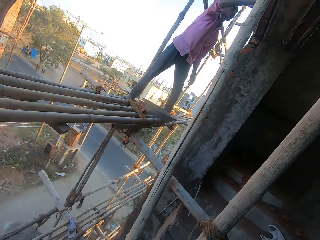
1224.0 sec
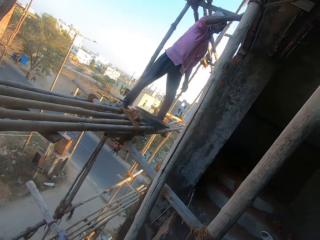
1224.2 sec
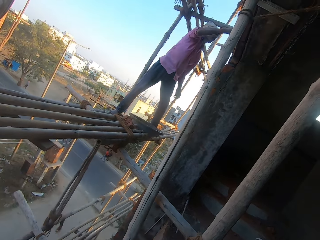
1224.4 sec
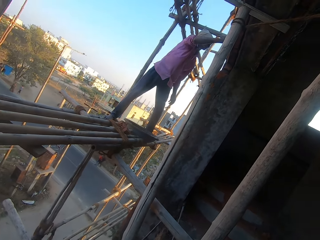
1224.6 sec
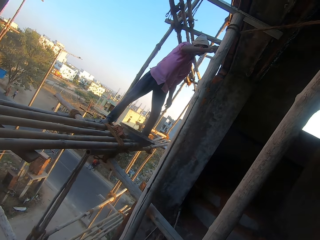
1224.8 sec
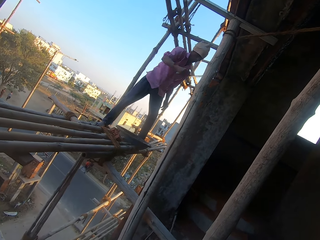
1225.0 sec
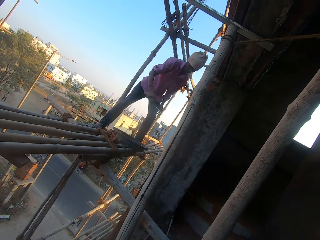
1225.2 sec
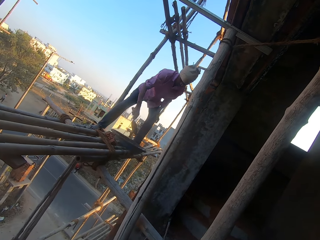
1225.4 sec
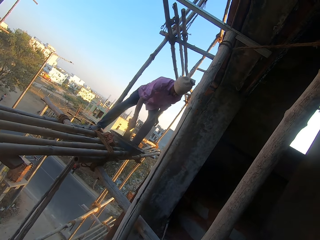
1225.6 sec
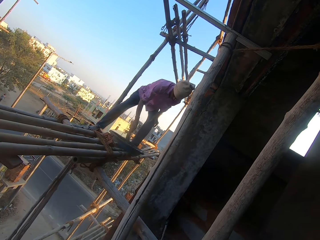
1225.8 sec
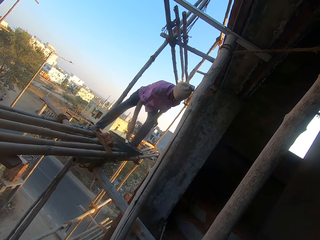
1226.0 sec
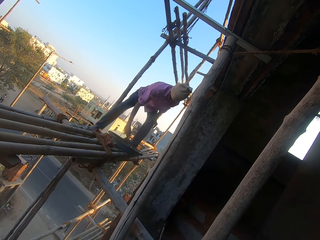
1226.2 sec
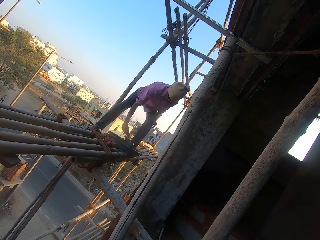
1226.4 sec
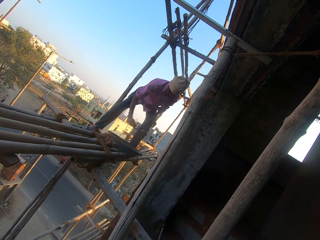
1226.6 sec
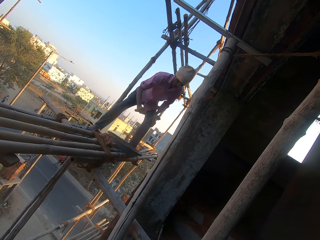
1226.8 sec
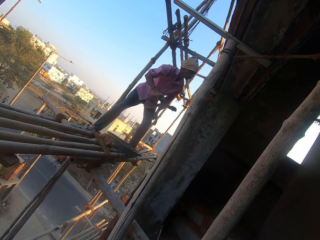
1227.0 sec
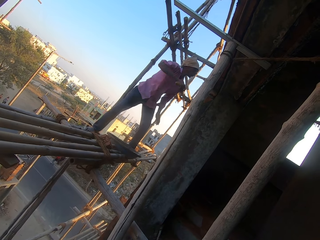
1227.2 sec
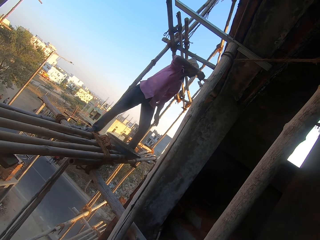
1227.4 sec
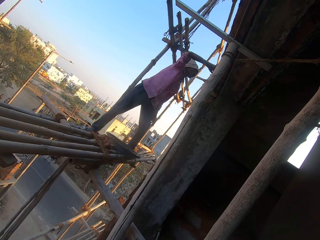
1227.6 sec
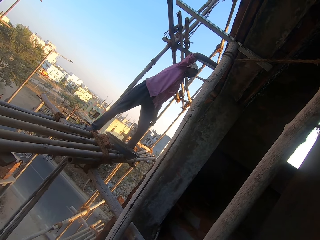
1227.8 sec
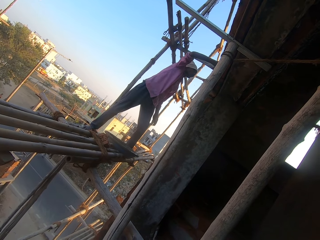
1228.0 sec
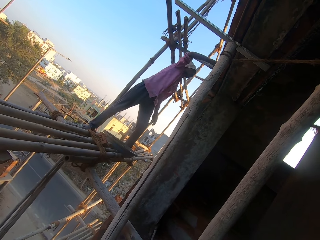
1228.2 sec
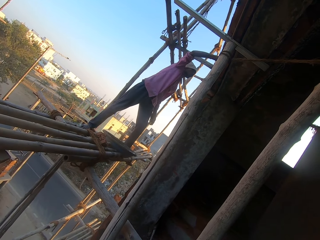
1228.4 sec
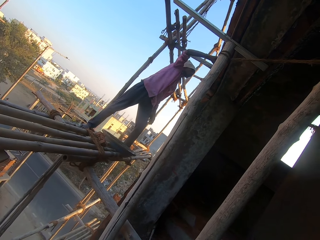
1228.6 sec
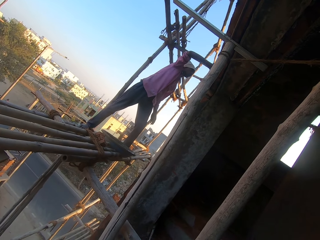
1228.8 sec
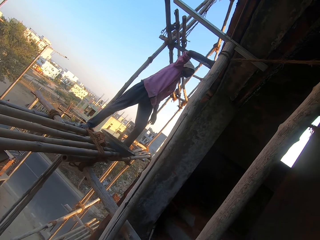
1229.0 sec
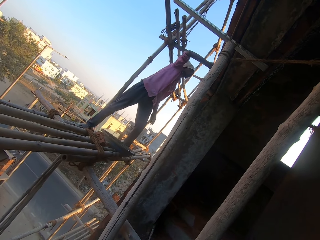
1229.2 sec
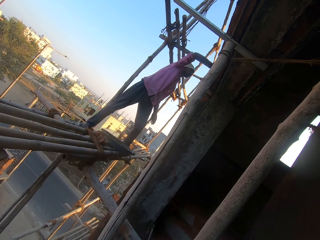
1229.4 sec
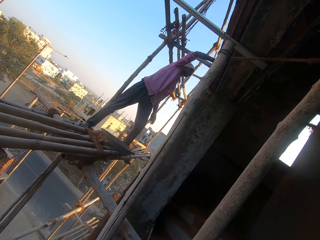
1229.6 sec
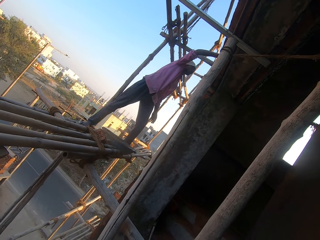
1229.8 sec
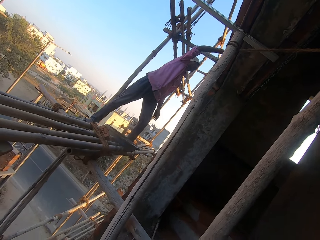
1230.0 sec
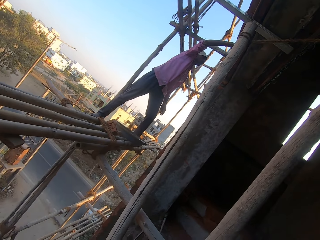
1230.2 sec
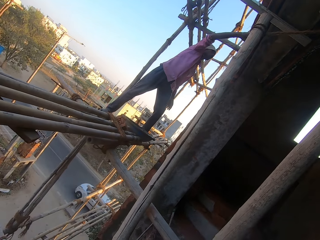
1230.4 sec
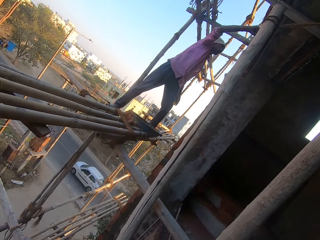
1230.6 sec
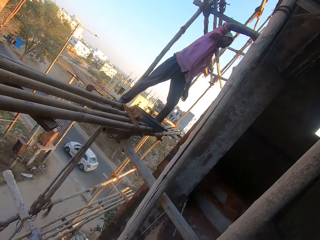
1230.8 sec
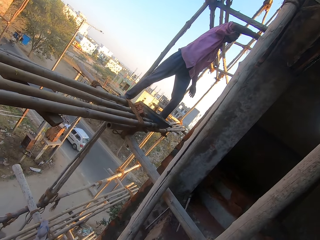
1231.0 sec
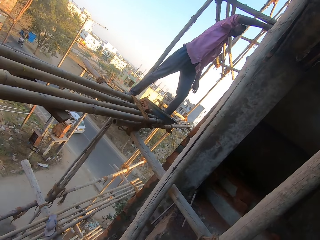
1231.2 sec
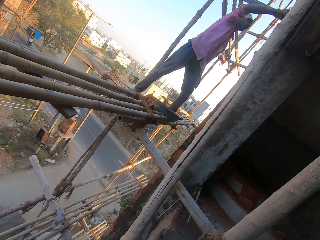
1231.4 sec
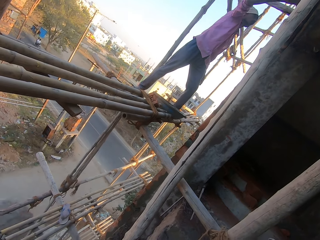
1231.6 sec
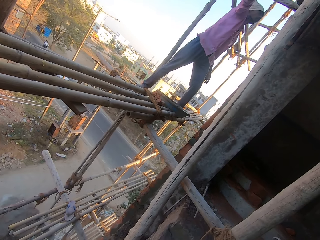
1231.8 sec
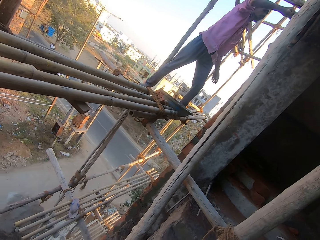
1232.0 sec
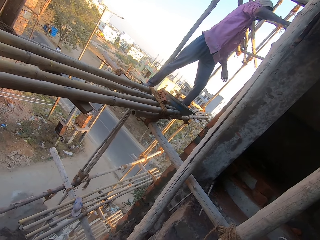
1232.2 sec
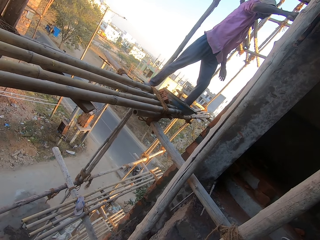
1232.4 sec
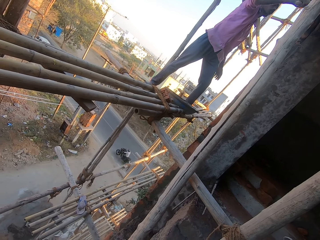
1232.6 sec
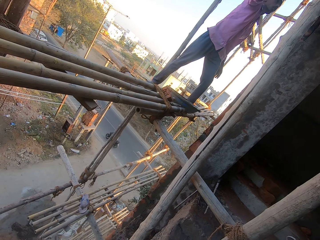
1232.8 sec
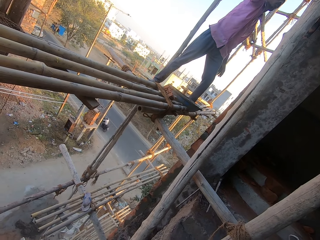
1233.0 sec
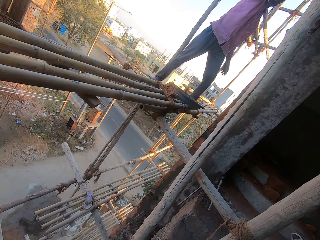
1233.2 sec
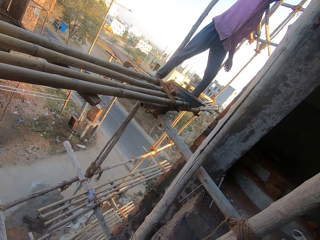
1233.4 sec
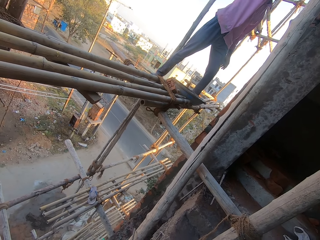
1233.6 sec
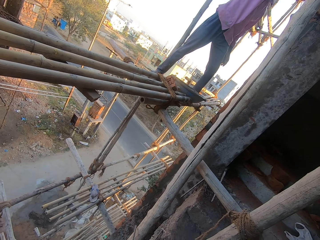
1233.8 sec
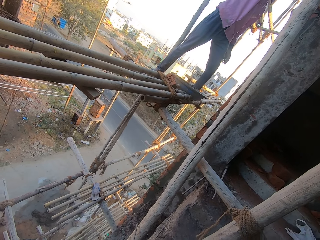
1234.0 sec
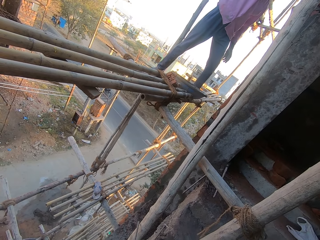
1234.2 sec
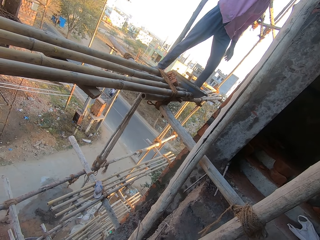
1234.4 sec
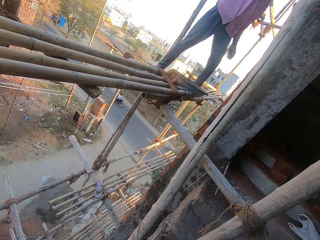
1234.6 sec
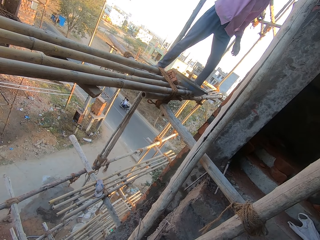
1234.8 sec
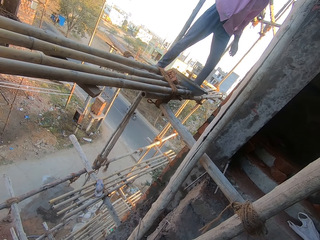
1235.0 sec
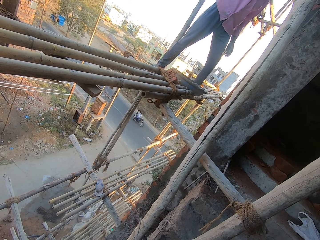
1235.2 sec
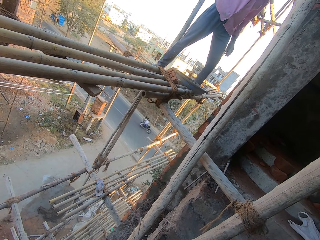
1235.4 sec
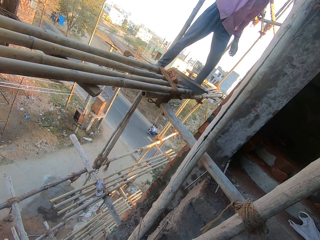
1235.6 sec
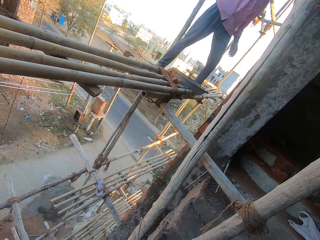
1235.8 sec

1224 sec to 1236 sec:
The camera wearer interacts with a man. The man packs some cement from the bowl with the trowel in his right hand. He spreads the cement on a wall with the trowel in his right hand.

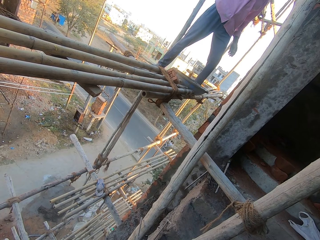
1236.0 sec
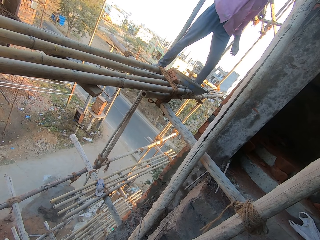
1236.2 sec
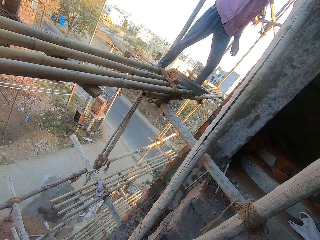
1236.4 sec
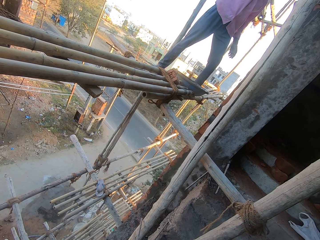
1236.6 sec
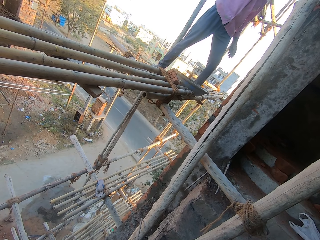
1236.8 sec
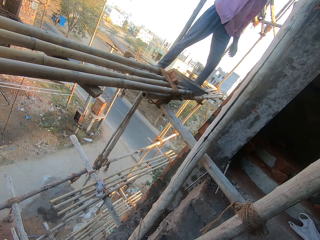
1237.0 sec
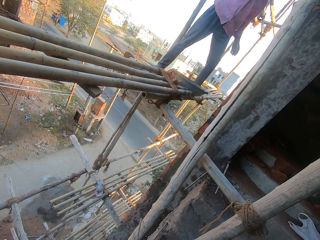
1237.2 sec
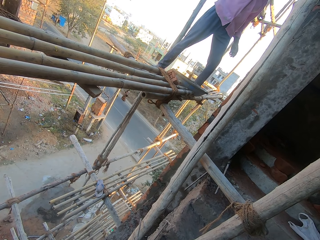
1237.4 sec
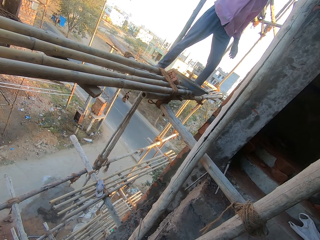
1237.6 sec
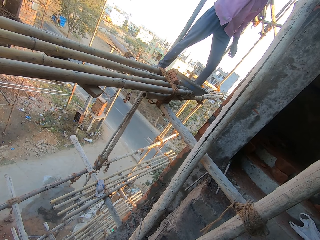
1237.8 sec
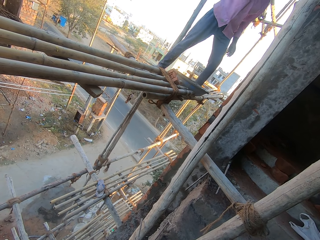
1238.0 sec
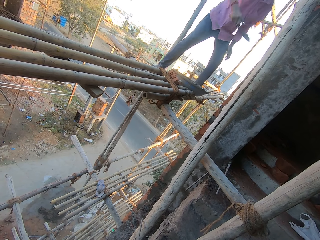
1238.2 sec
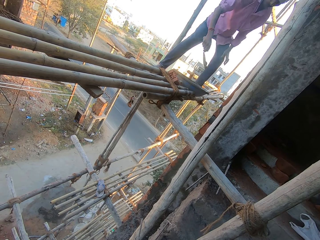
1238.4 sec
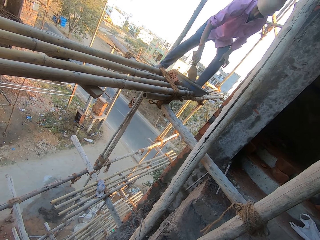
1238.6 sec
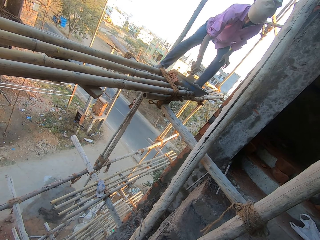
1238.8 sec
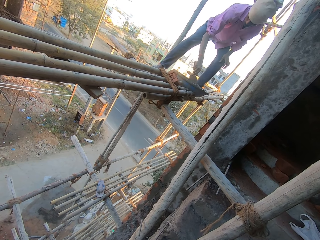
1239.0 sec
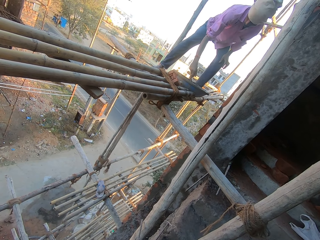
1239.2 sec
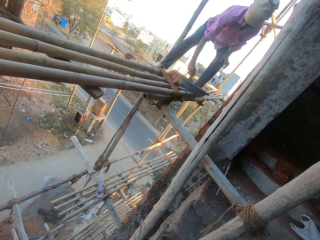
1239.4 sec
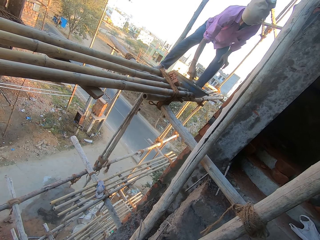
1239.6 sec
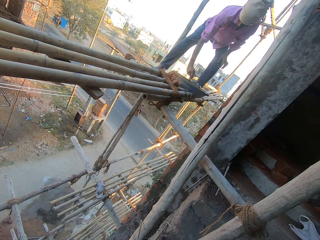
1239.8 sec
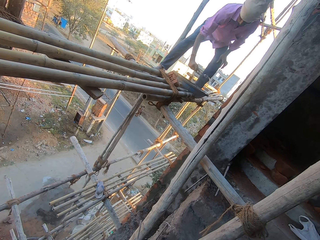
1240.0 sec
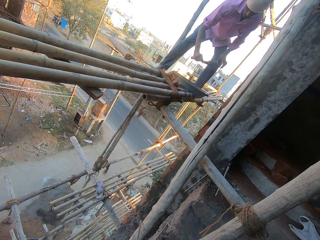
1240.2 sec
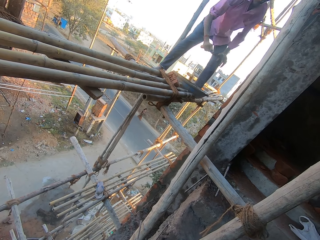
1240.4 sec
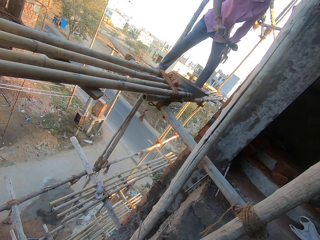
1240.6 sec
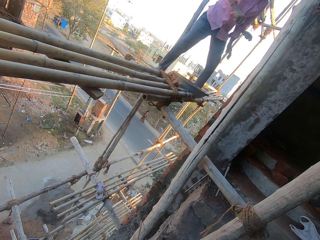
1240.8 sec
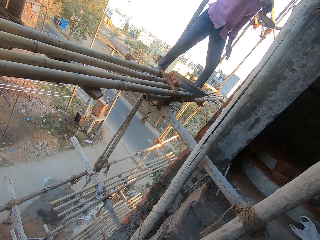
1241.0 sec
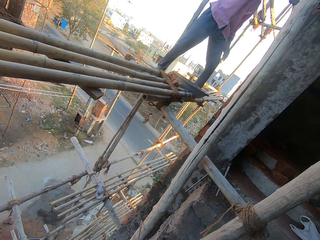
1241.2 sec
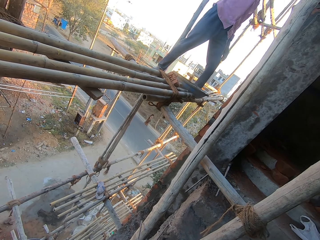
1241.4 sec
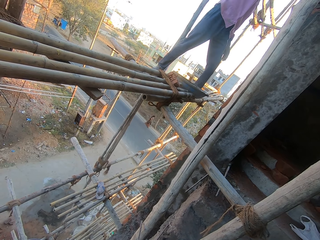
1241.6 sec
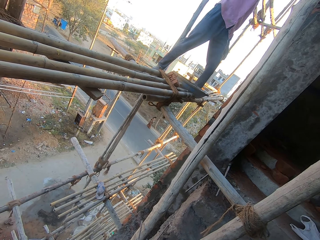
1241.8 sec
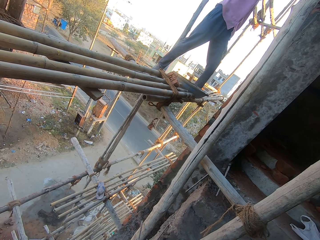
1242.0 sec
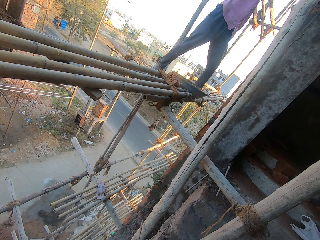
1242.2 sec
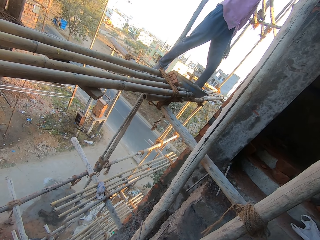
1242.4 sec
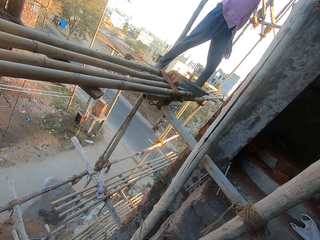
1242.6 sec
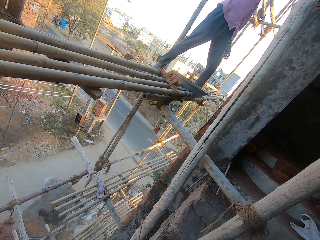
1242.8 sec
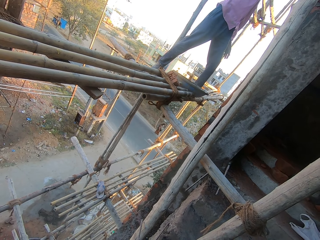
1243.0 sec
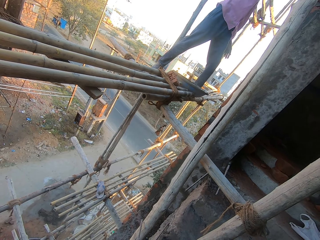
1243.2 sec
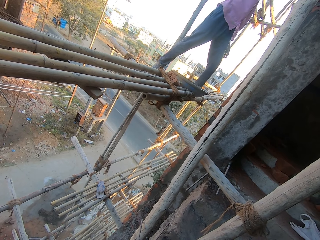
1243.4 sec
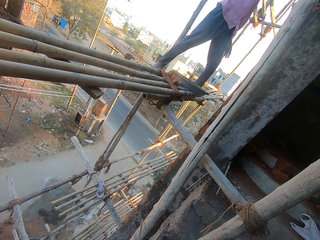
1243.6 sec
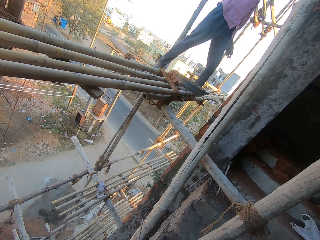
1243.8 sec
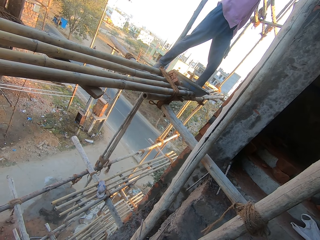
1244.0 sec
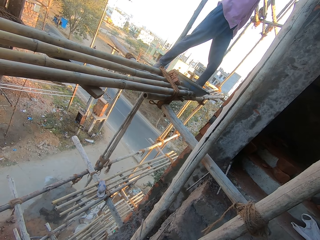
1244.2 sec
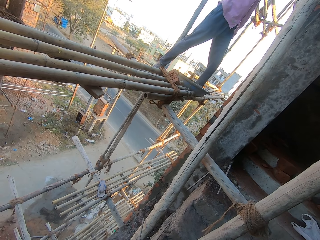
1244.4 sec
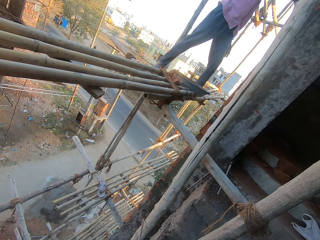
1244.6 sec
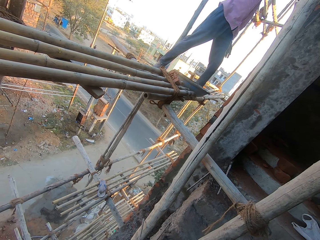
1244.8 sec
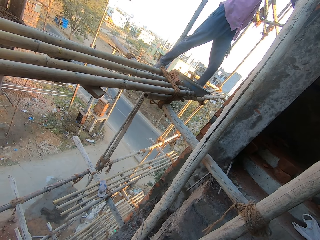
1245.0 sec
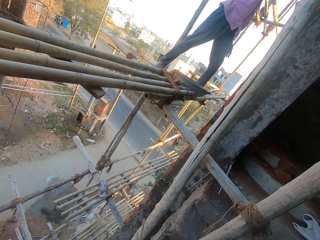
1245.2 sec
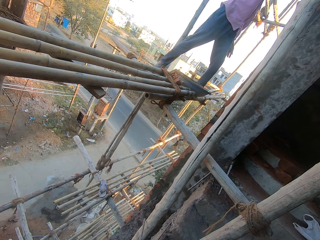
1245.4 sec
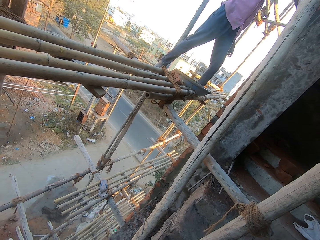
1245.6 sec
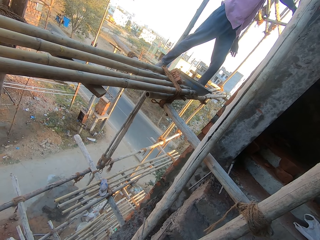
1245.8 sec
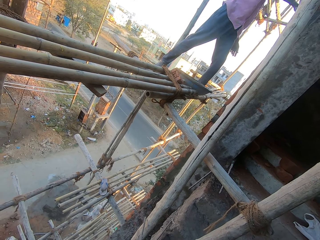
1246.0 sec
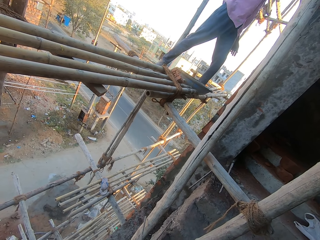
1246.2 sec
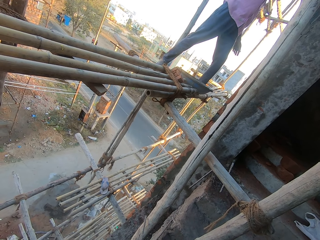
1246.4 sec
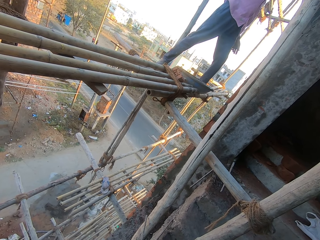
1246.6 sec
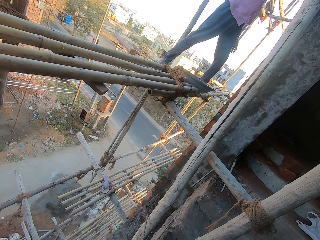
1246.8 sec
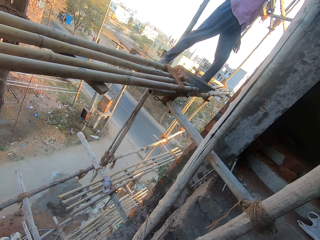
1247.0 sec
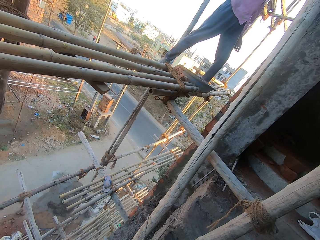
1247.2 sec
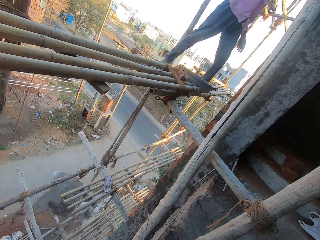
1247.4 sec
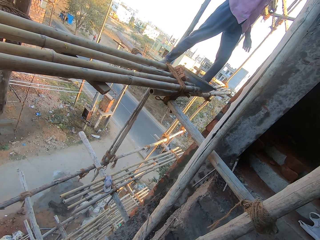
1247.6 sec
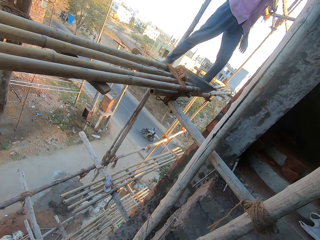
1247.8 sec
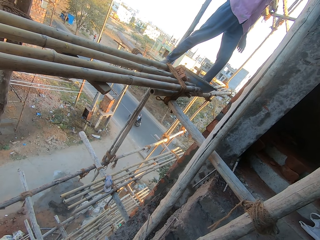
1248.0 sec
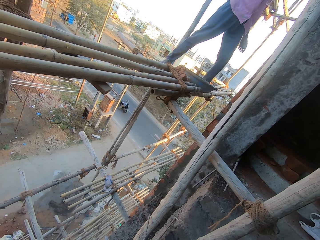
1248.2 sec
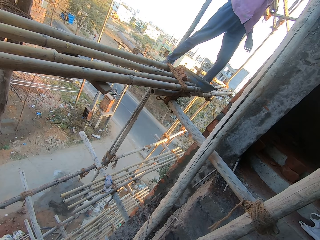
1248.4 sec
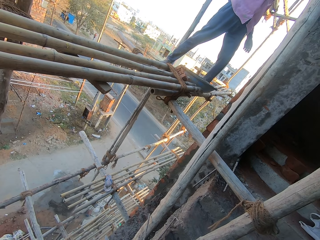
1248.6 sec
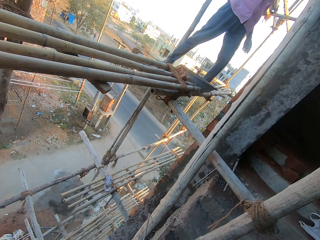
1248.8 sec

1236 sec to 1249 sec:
The man packs some cement from the bowl with the trowel in his right hand. He spreads the cement on the wall with the trowel in his right hand.
